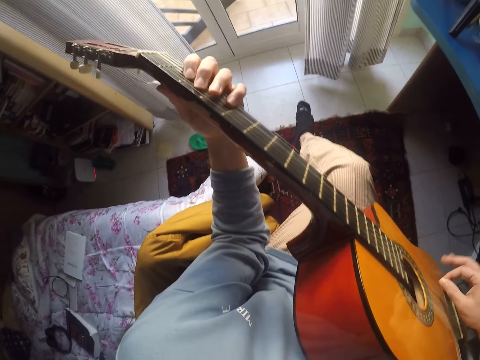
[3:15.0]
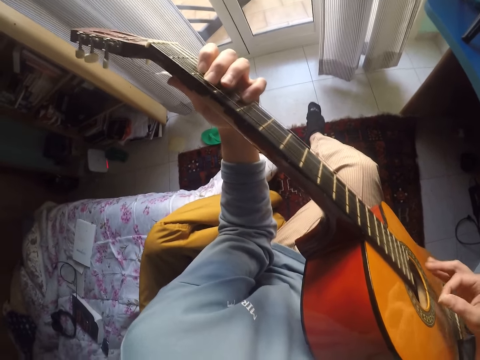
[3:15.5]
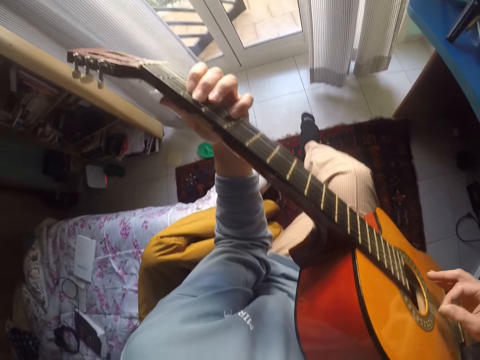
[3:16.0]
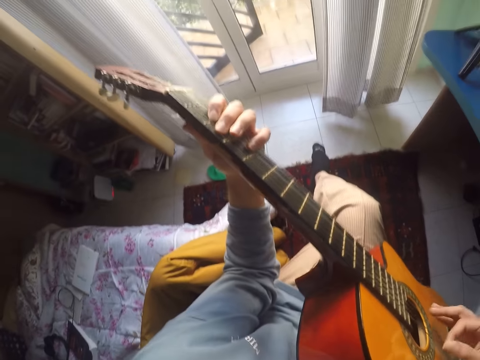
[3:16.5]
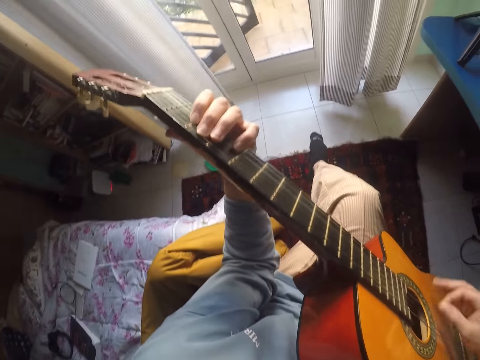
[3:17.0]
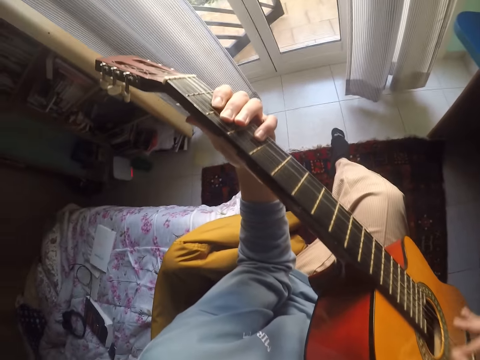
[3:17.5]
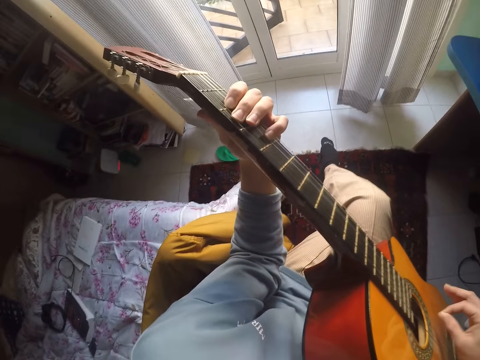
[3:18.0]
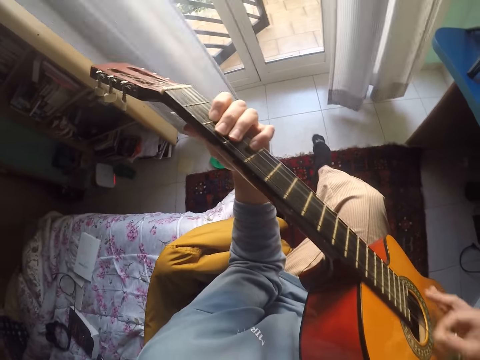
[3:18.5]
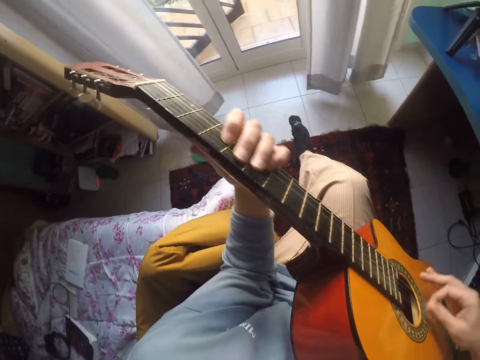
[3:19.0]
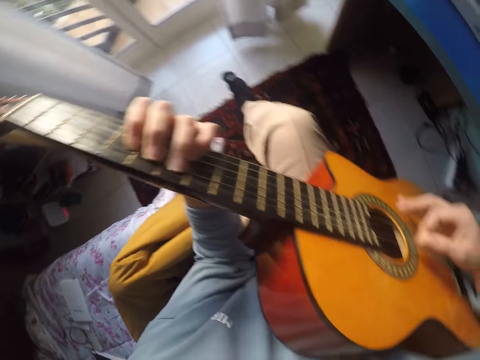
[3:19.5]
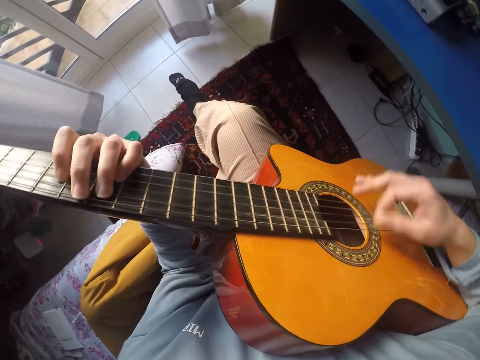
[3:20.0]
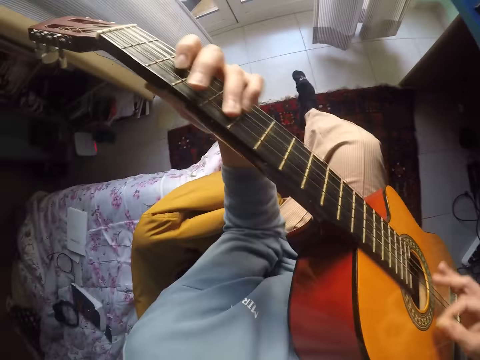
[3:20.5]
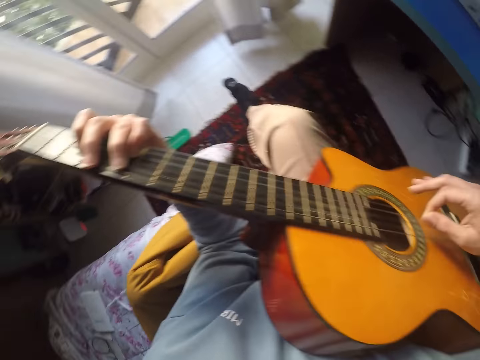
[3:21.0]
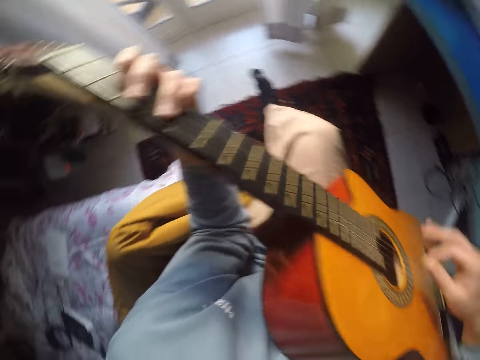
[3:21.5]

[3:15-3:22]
The camera wearer plays the guitar.

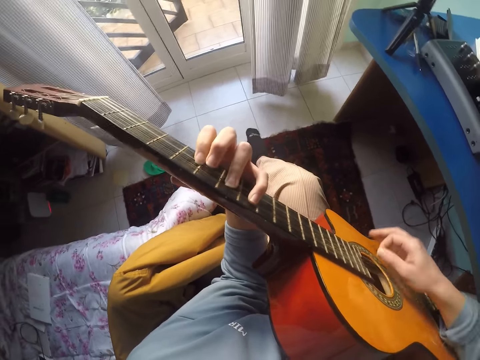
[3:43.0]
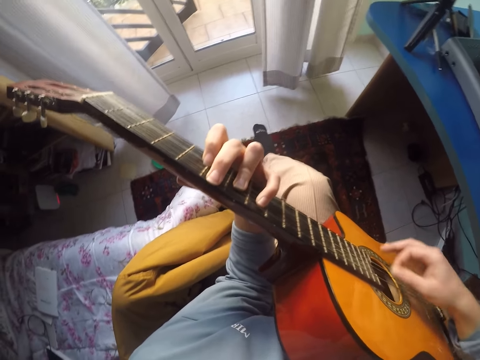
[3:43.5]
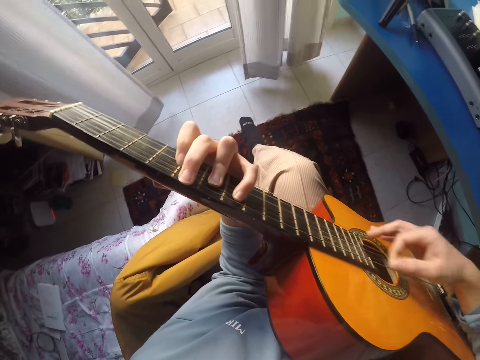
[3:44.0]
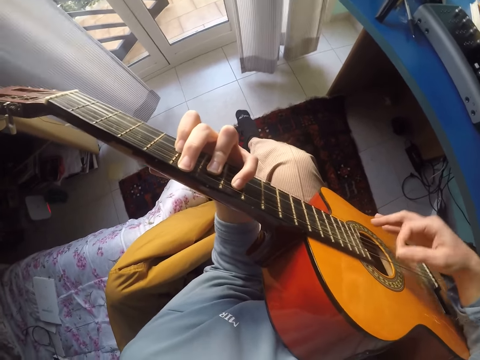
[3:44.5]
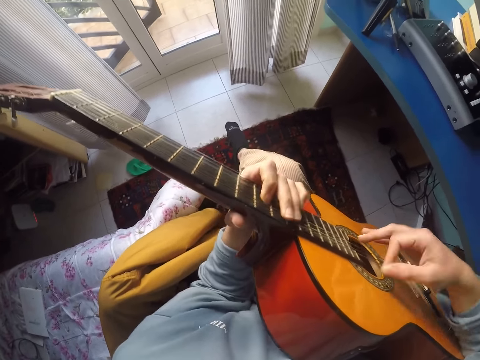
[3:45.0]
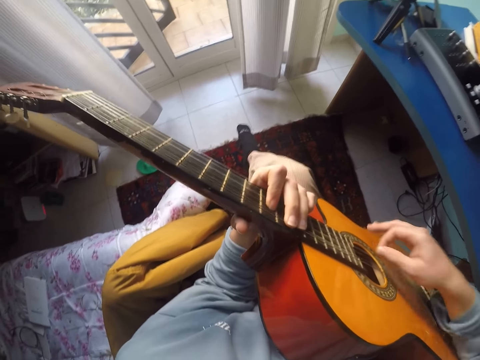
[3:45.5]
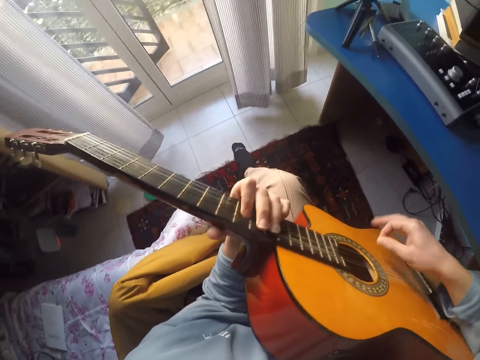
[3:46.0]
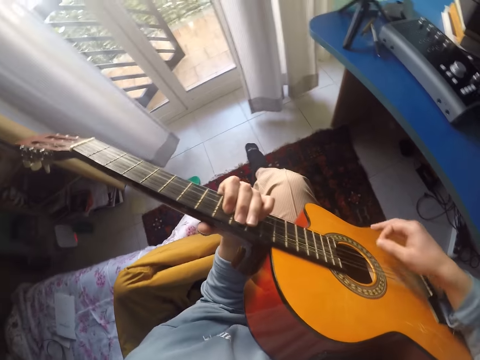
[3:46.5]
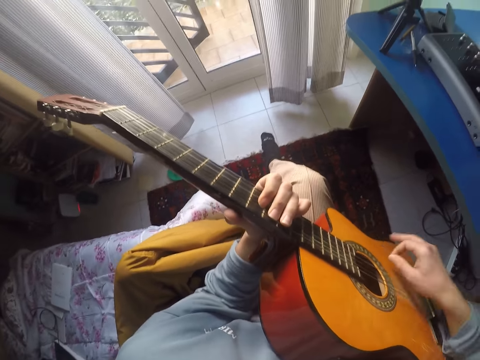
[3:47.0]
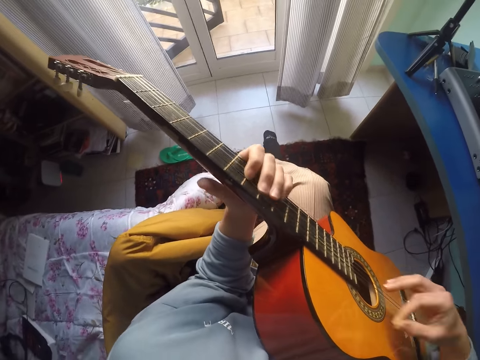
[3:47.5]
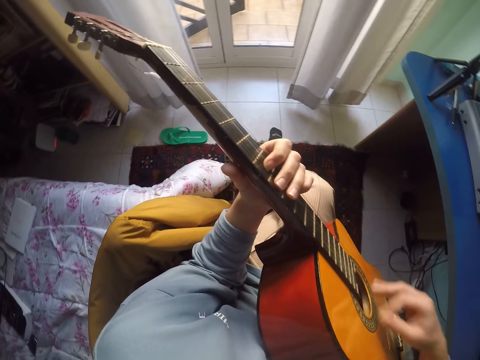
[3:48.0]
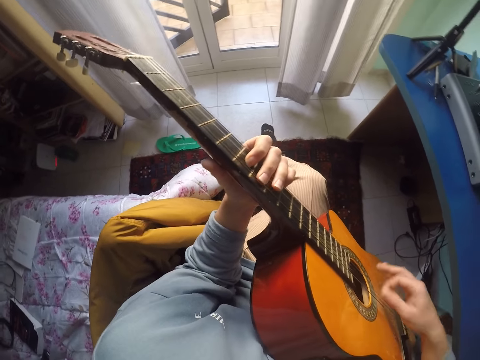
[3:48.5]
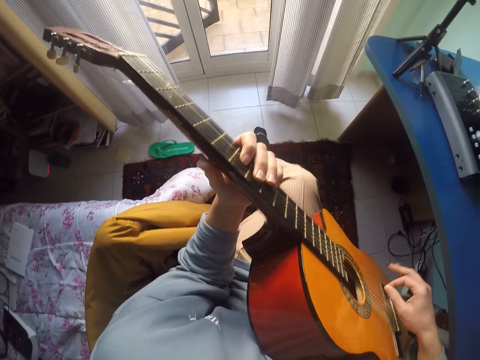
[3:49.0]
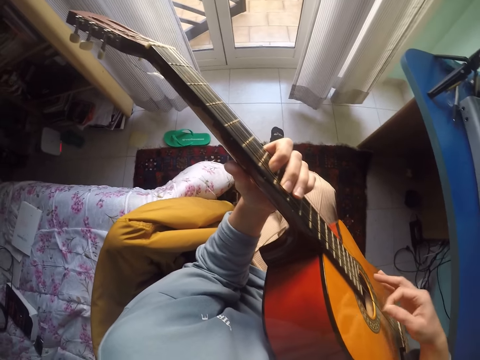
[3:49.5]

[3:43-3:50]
The camera wearer plays the guitar.

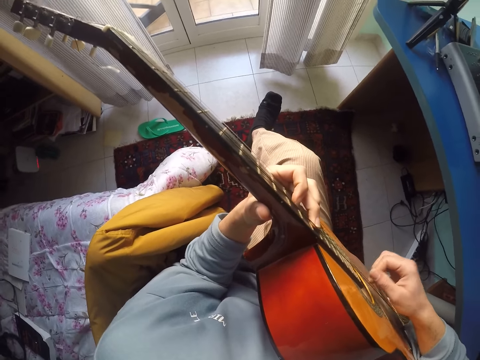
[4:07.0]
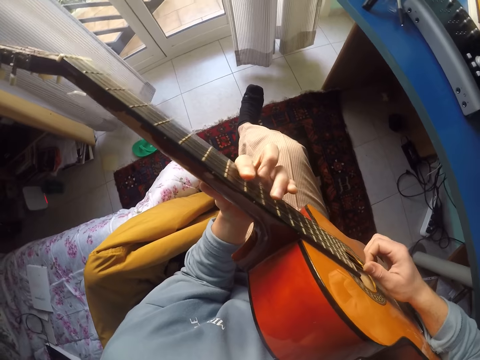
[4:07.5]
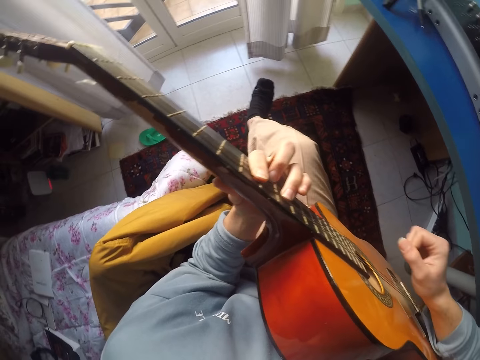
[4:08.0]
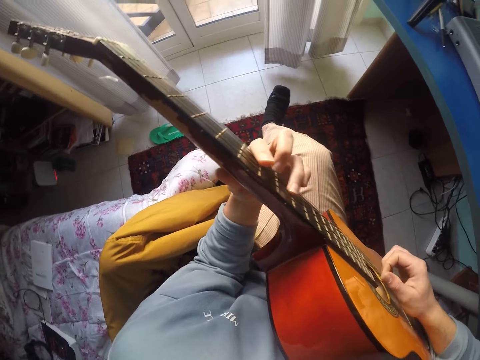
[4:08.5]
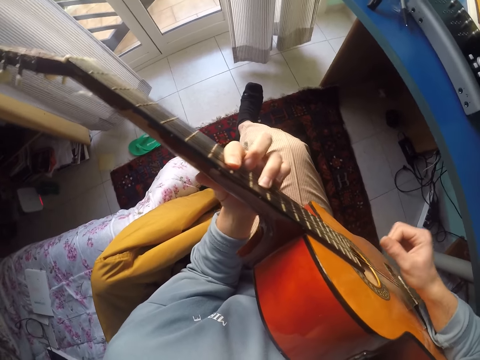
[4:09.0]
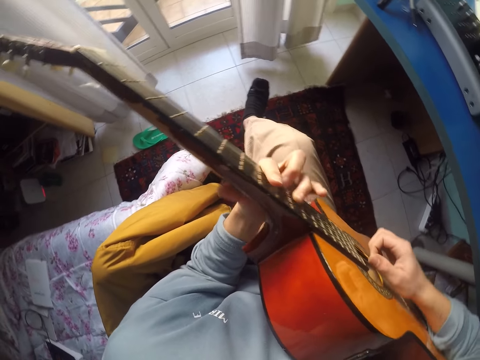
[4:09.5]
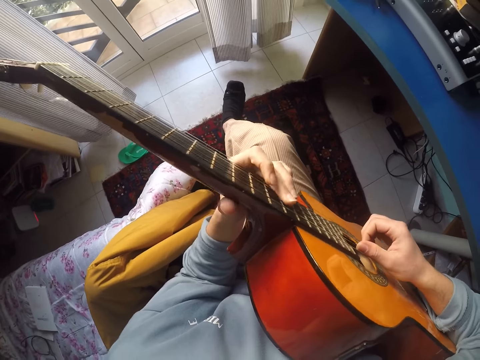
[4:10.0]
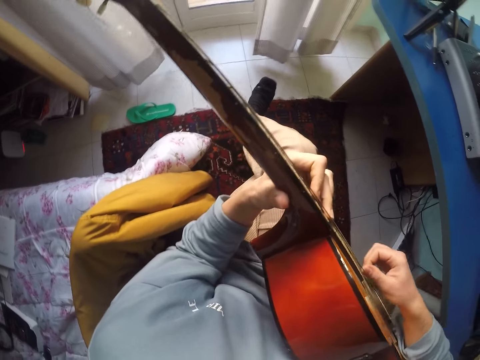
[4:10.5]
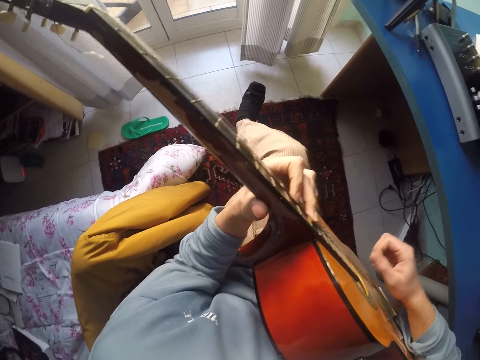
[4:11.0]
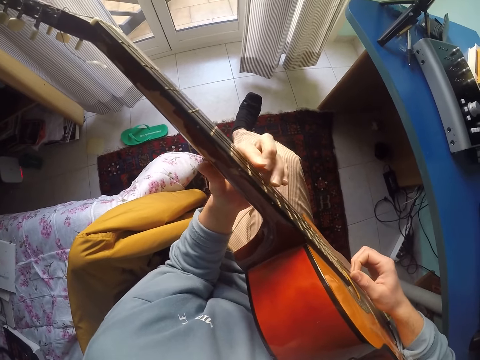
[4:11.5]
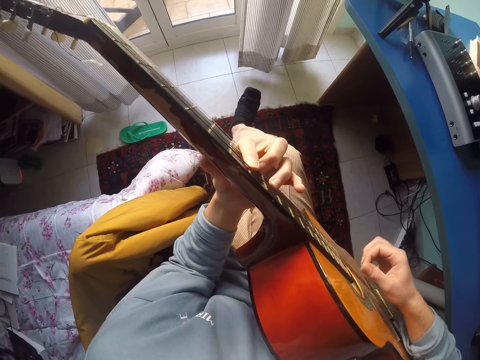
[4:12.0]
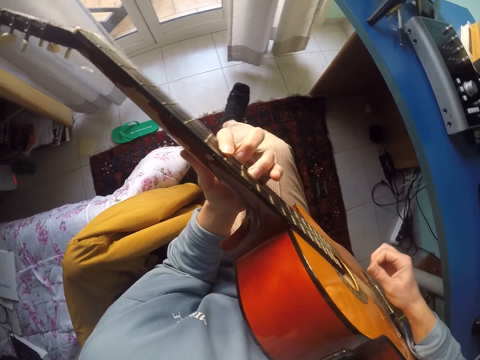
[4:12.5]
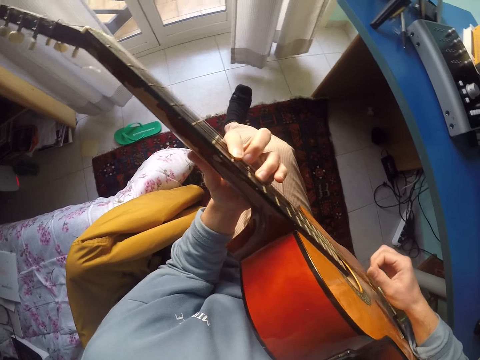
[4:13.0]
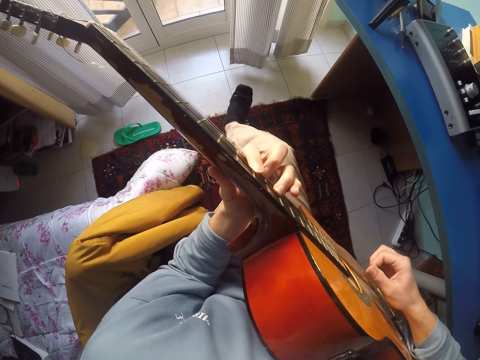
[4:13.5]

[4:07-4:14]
The camera wearer plays the guitar.

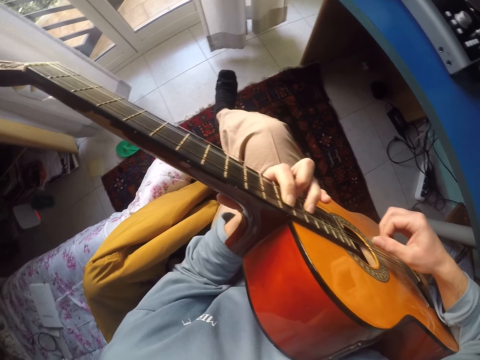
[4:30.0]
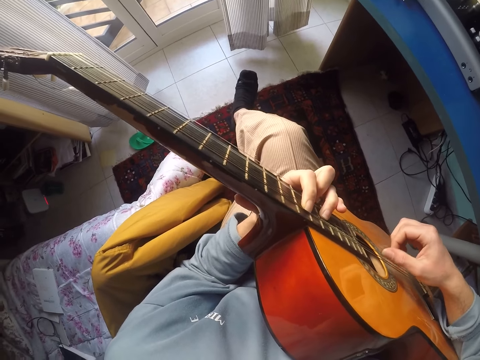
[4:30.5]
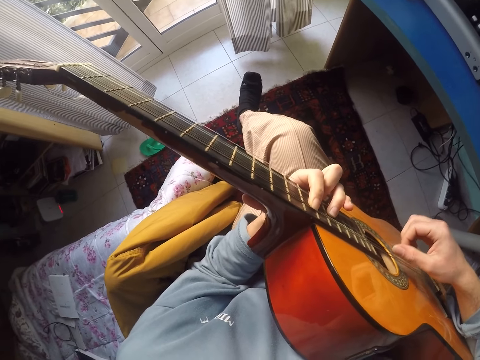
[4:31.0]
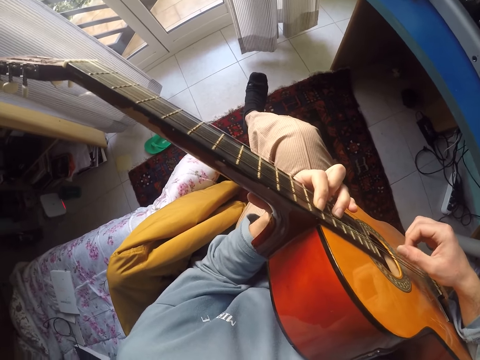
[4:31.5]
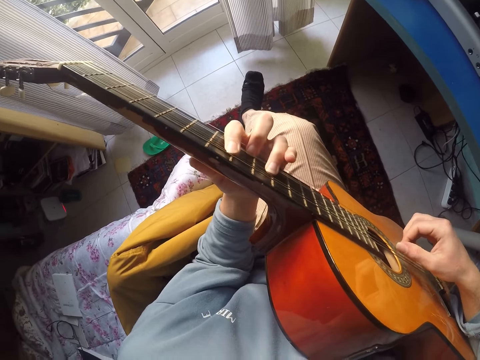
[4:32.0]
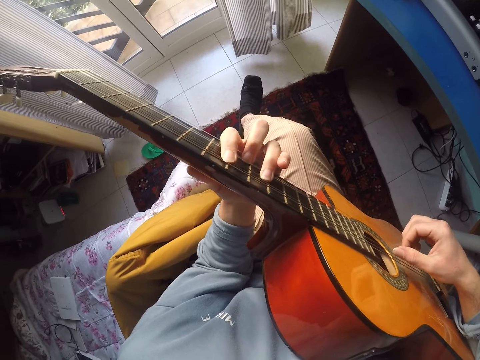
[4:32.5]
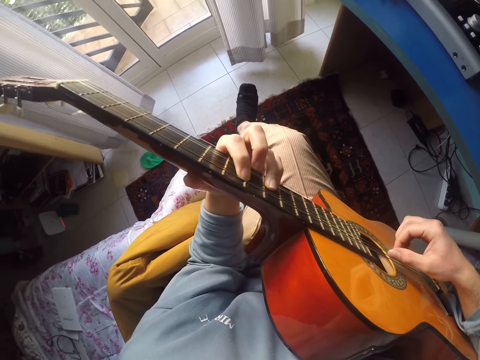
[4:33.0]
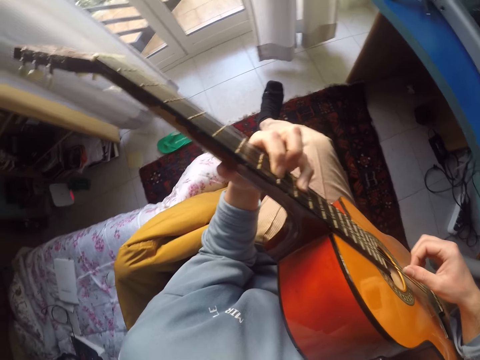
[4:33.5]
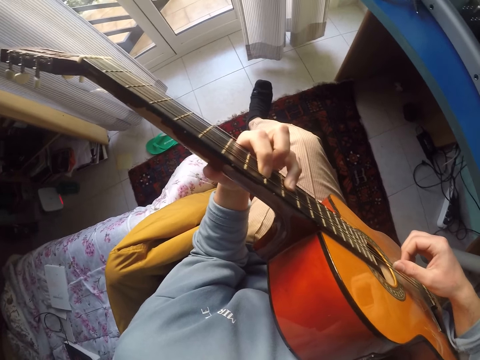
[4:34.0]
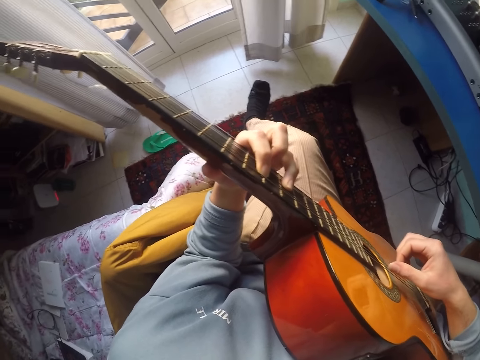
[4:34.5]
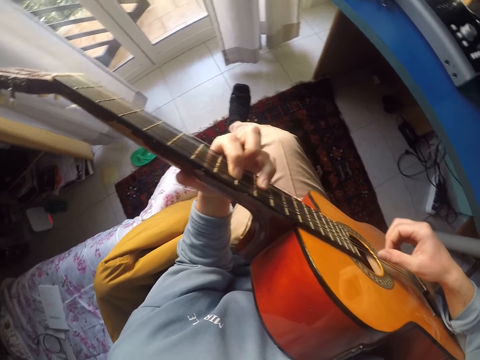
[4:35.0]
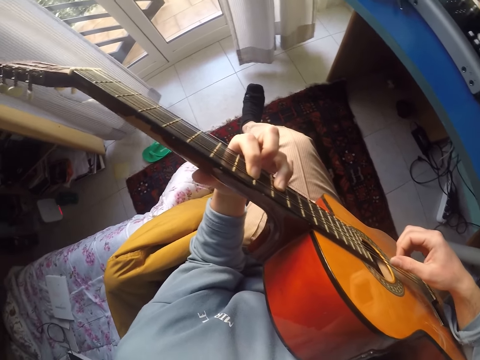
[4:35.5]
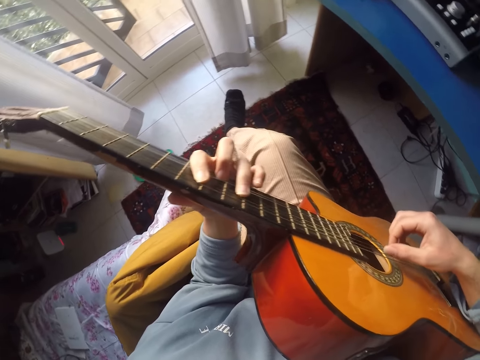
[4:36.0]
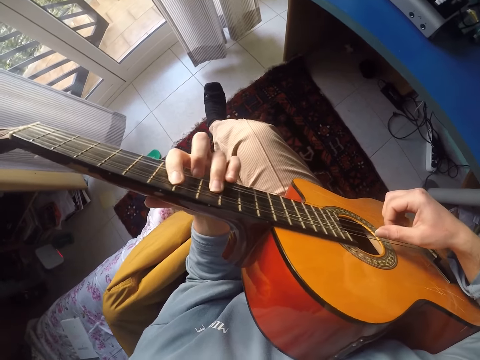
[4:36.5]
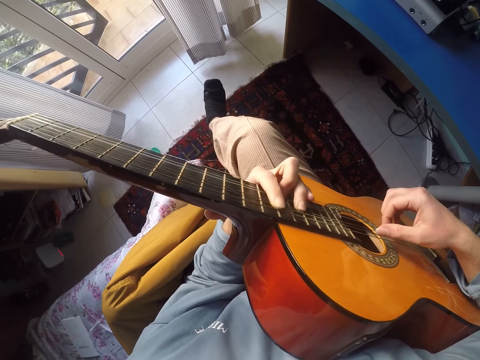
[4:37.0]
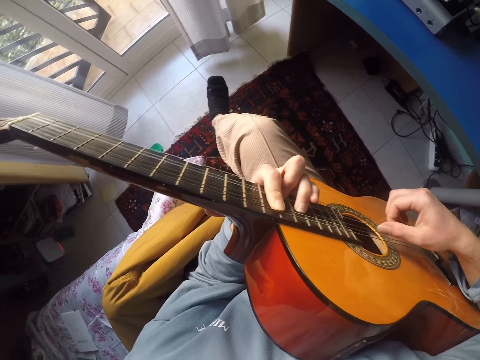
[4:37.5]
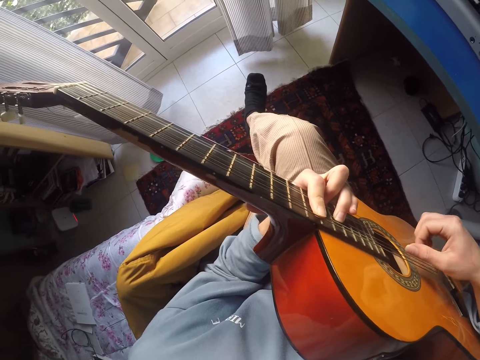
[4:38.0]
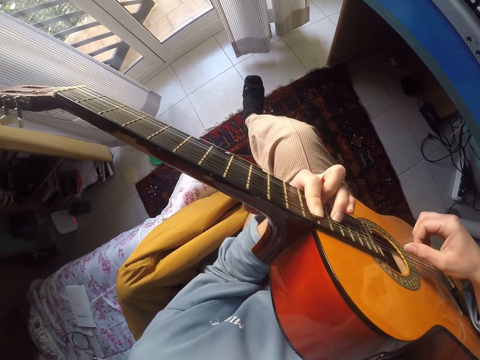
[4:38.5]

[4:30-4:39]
The camera wearer plays the guitar.
